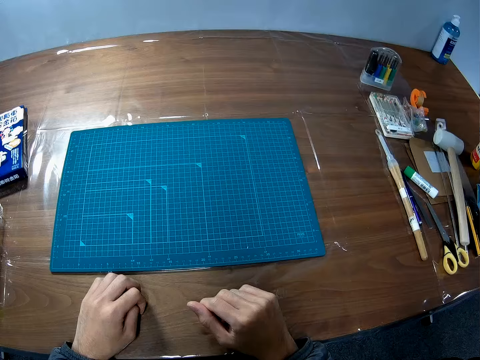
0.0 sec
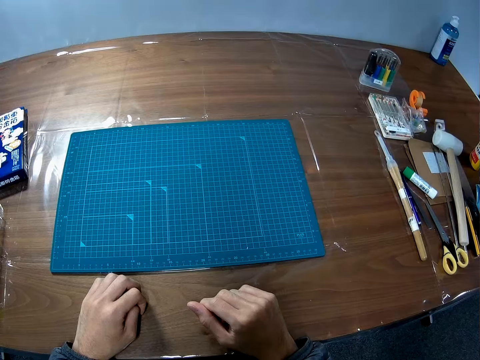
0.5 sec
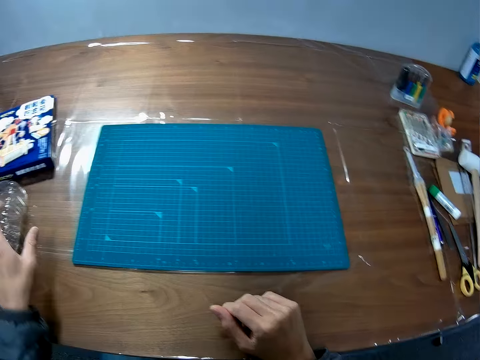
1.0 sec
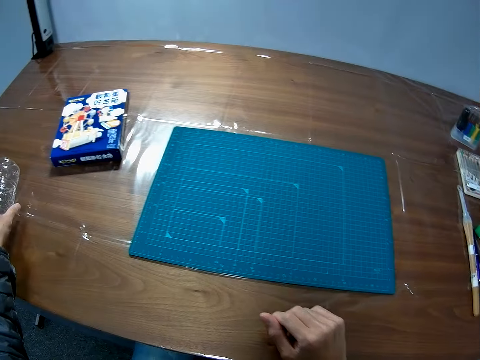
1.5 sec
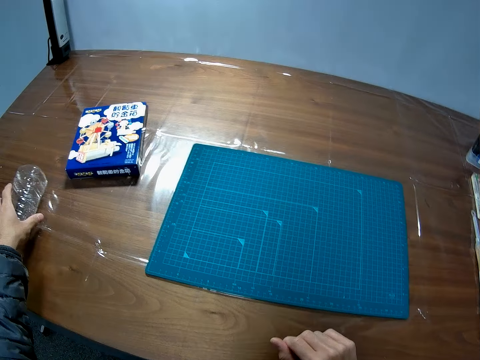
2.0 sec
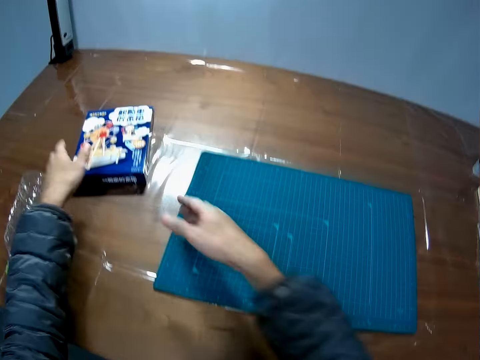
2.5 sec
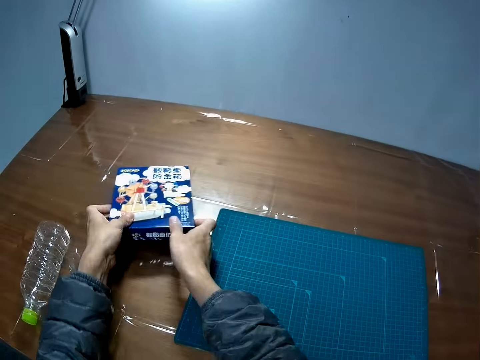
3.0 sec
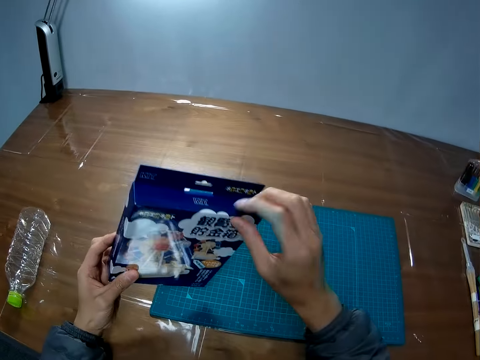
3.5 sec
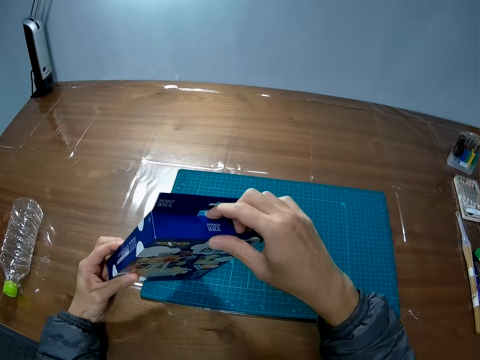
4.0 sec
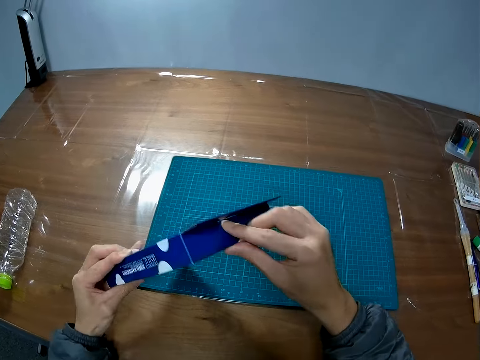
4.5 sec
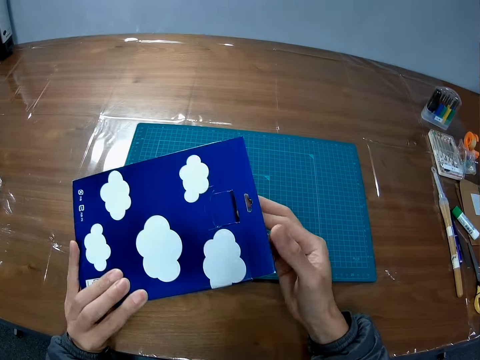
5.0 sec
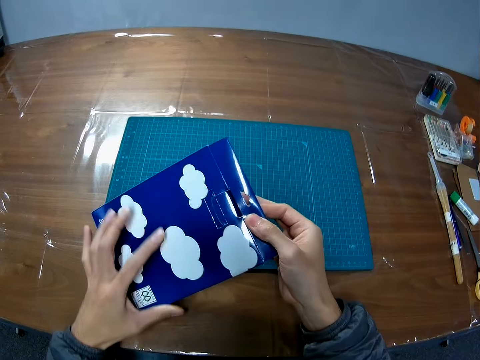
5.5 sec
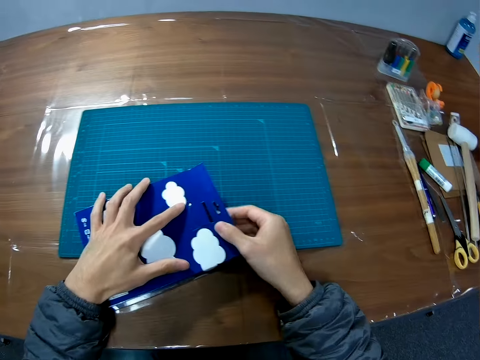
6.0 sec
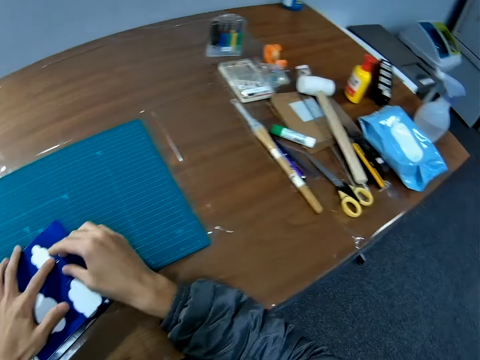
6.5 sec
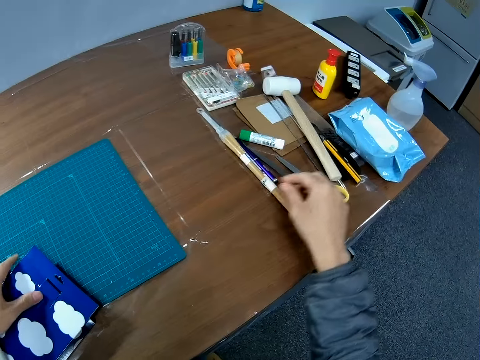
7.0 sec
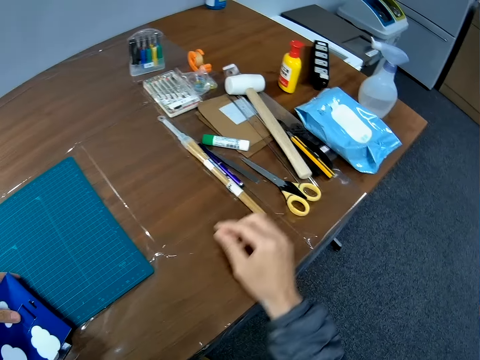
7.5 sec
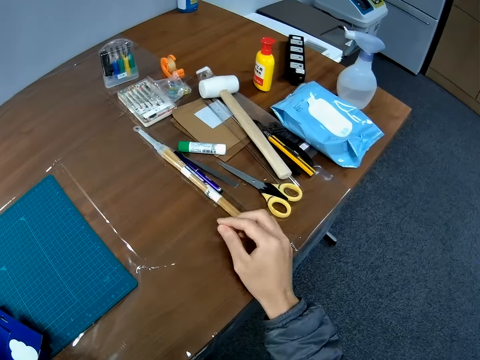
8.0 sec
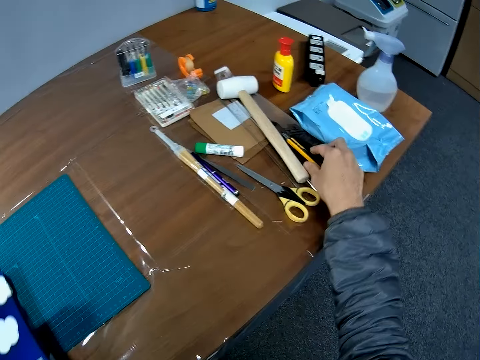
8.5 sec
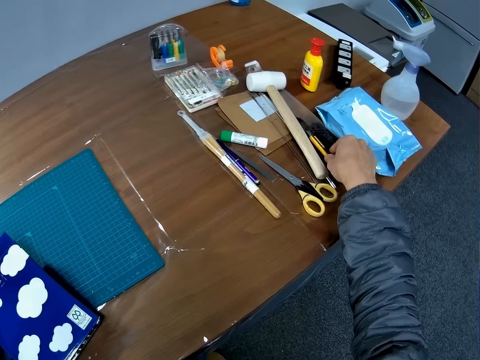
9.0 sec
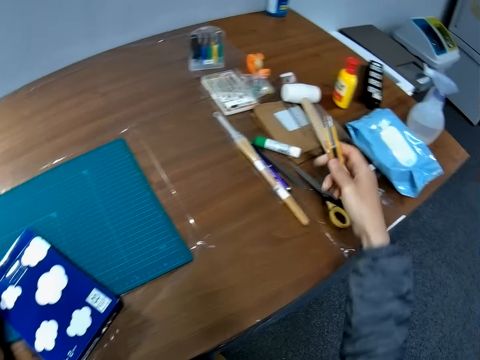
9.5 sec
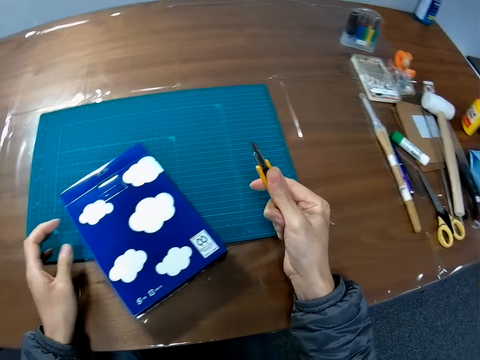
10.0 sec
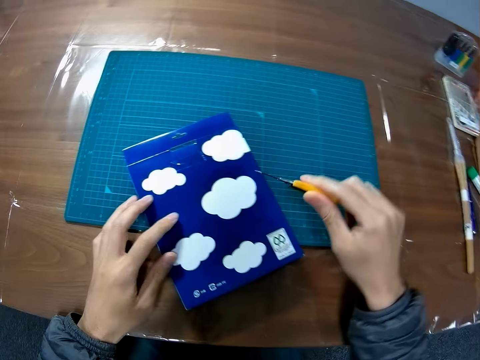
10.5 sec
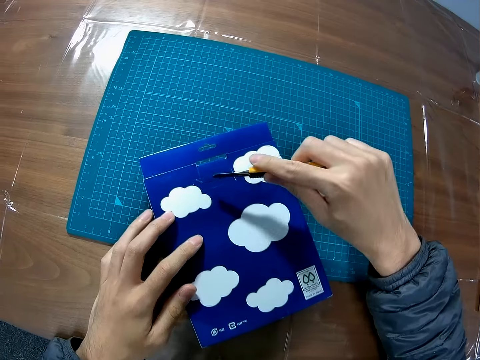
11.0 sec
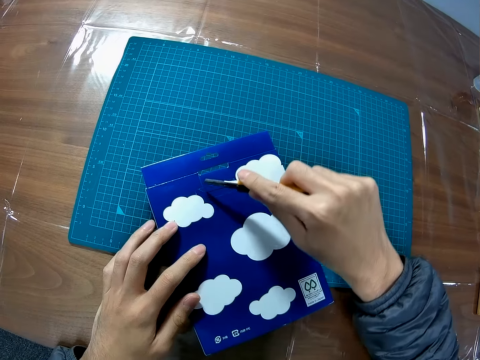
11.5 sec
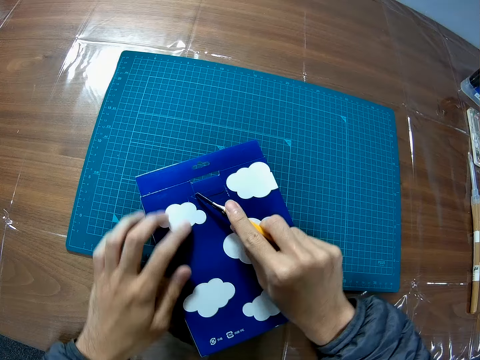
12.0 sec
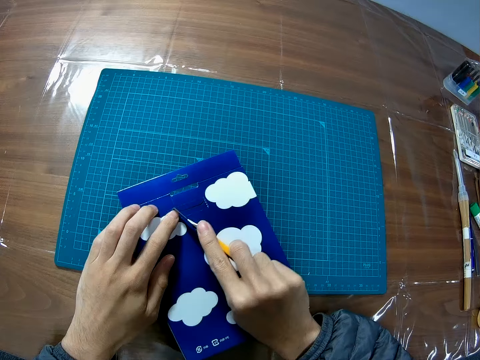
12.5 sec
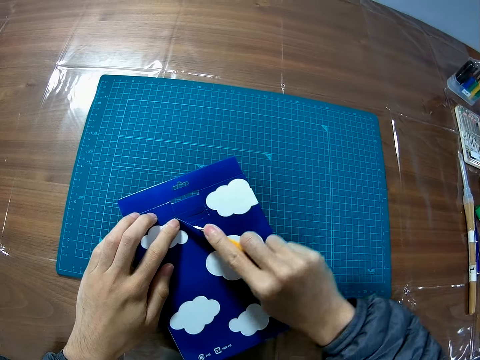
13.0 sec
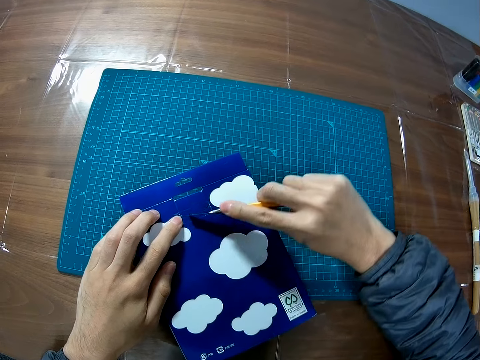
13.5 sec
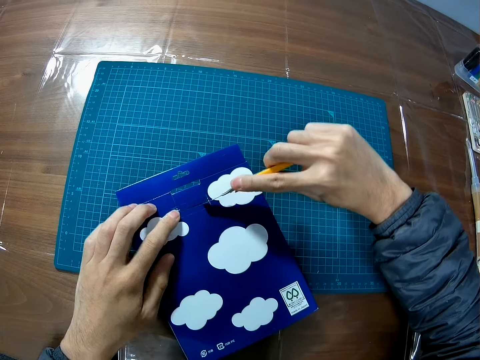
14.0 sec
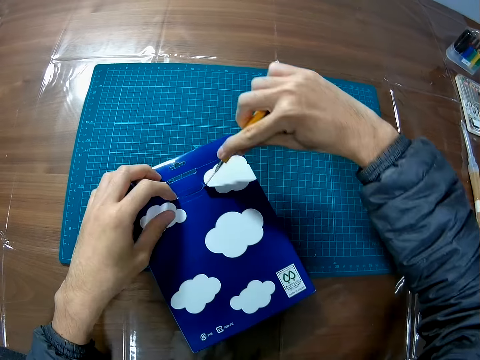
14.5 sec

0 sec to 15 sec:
The camera wearer moves a plastic bottle aside on a table. They pick up a pack from the table. They drop the pack on the table. They pick up a retractable knife from the table. They slide out the blade of the retractable knife. They cut the pack with the retractable knife.

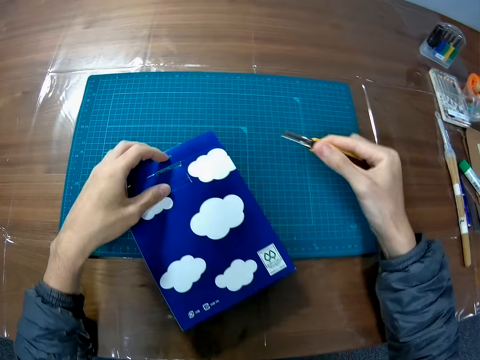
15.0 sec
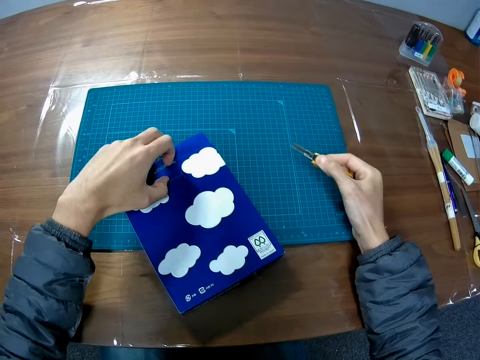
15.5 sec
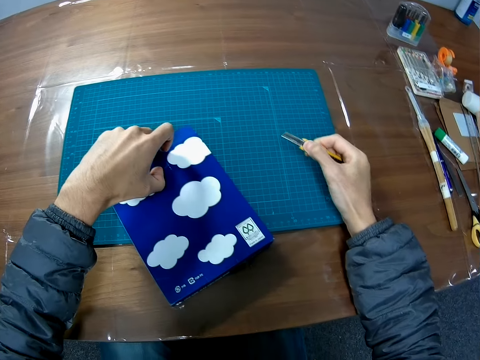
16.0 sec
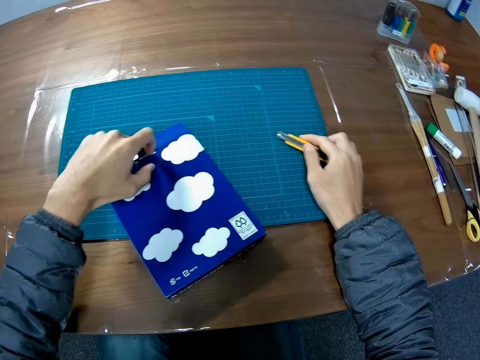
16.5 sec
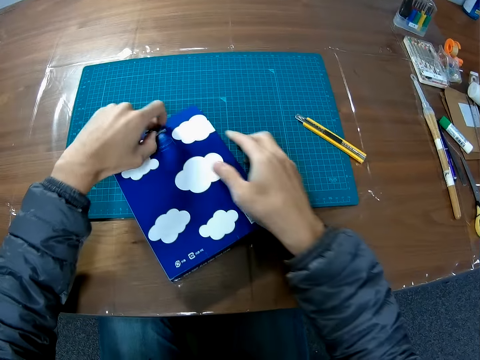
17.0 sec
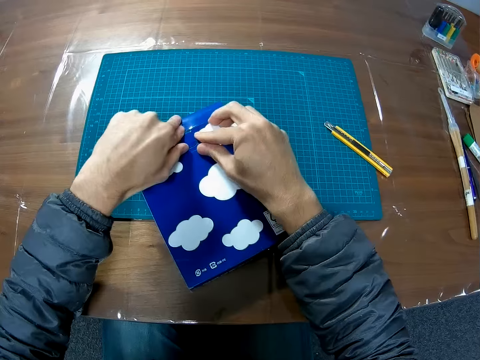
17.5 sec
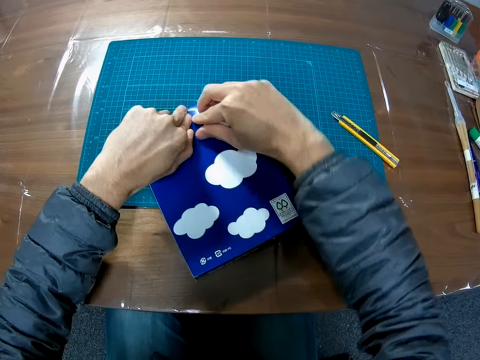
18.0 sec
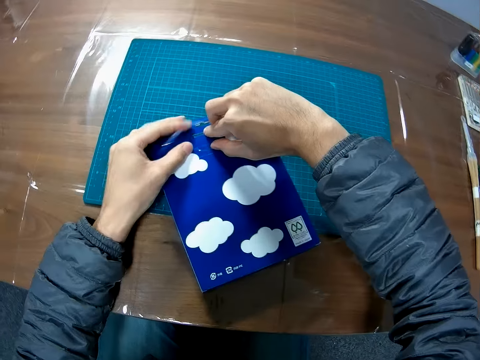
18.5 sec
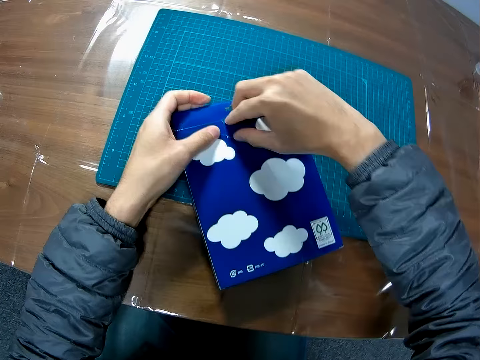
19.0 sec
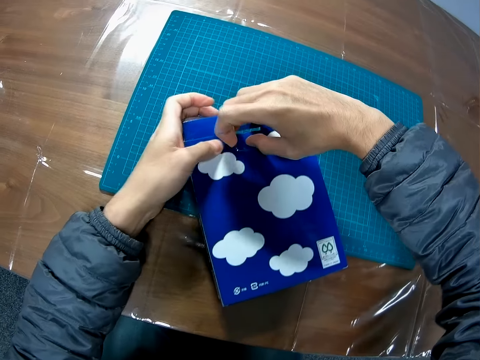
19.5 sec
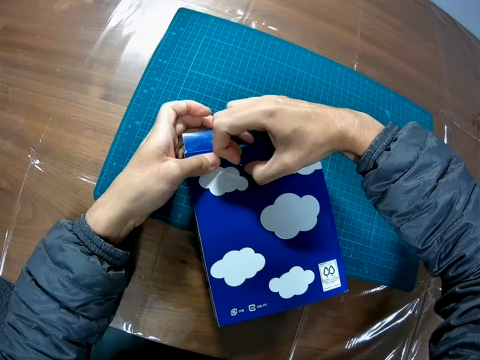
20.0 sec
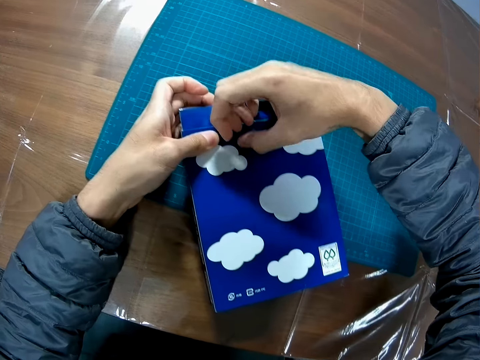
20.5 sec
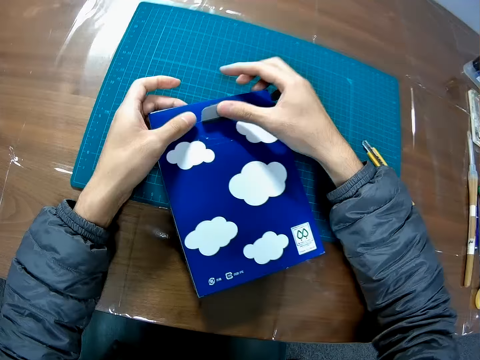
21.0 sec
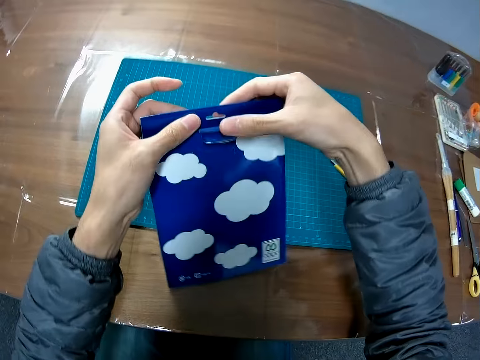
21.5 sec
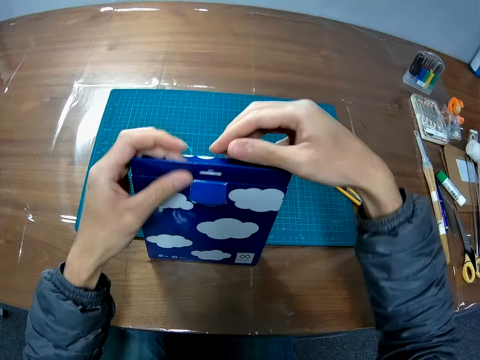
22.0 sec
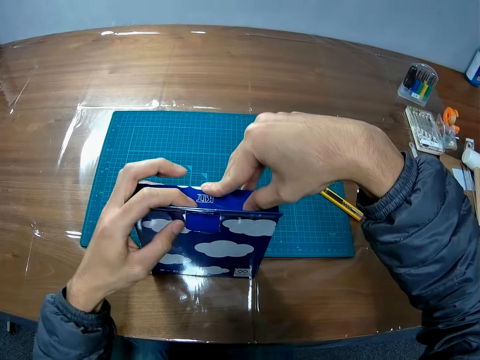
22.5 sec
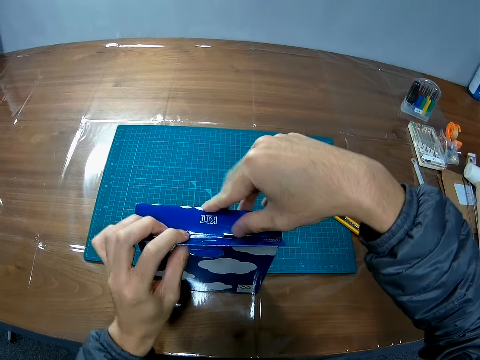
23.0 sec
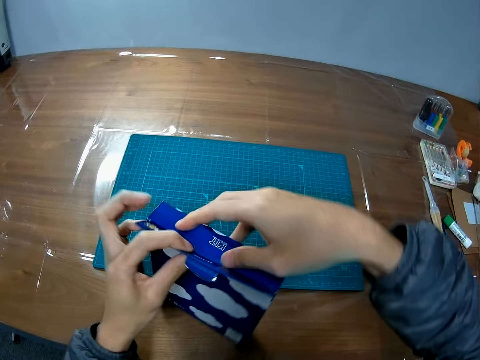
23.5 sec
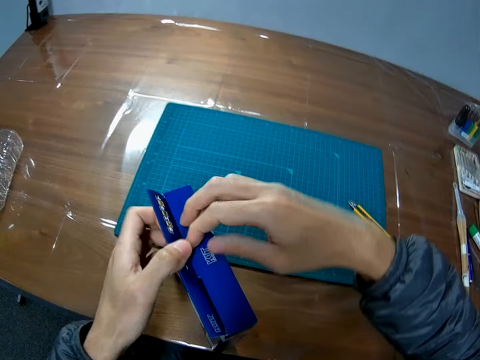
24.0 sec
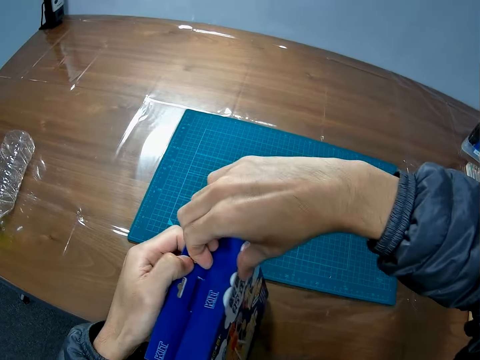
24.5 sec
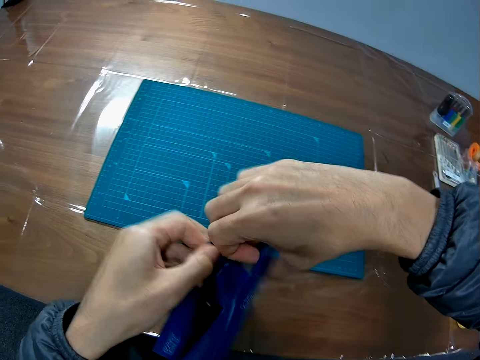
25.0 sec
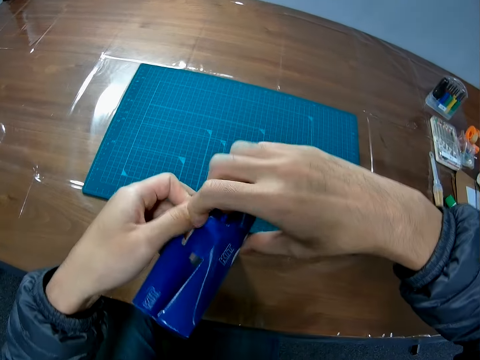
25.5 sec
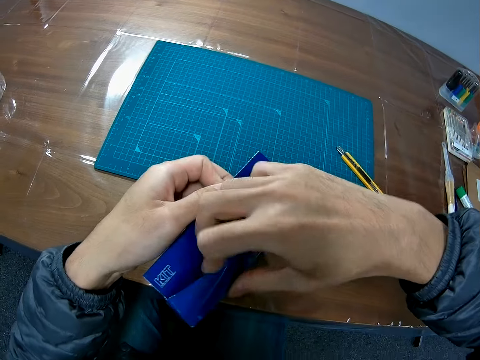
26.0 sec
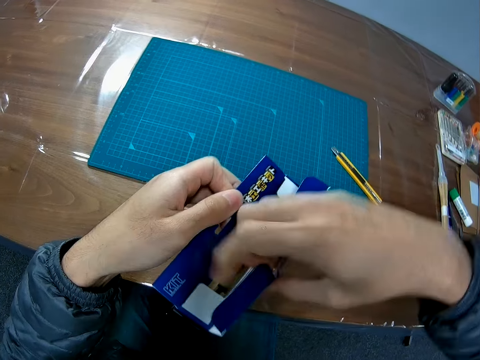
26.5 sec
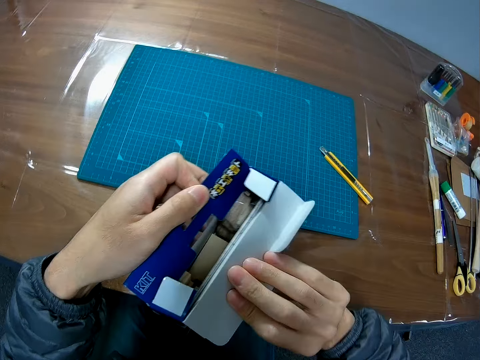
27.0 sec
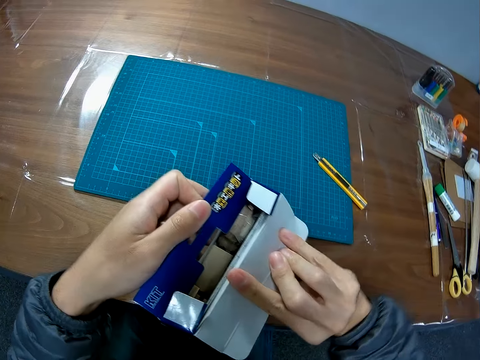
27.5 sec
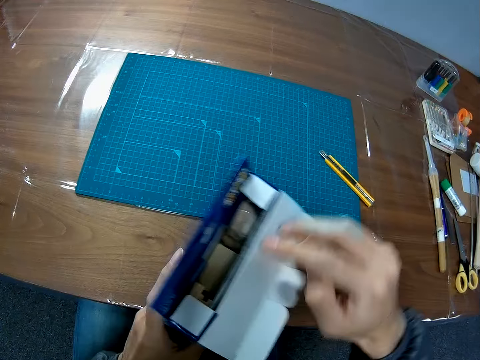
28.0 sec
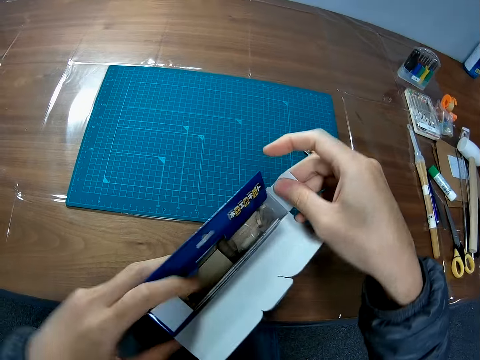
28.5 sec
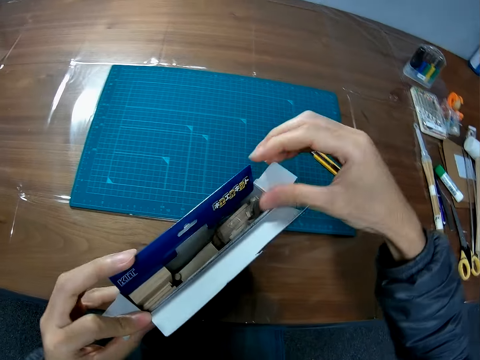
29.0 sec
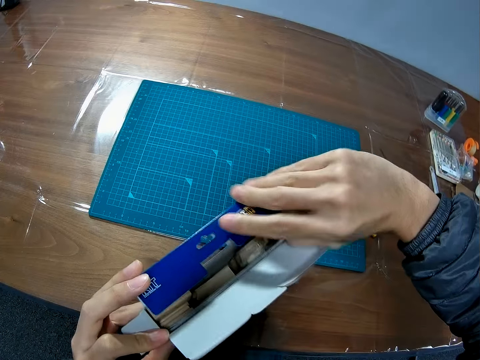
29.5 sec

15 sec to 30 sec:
The camera wearer drops the retractable knife on the table. They open the pack.
